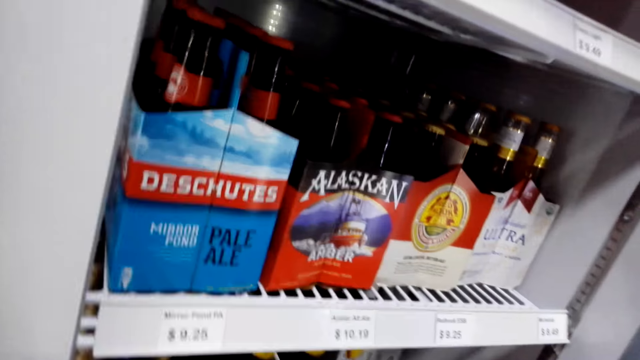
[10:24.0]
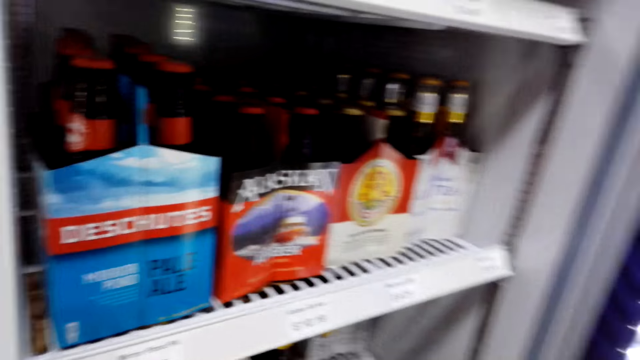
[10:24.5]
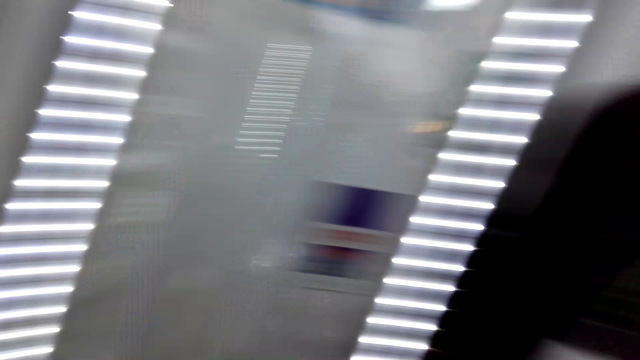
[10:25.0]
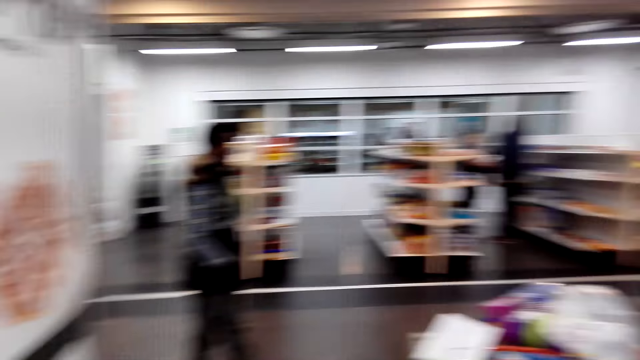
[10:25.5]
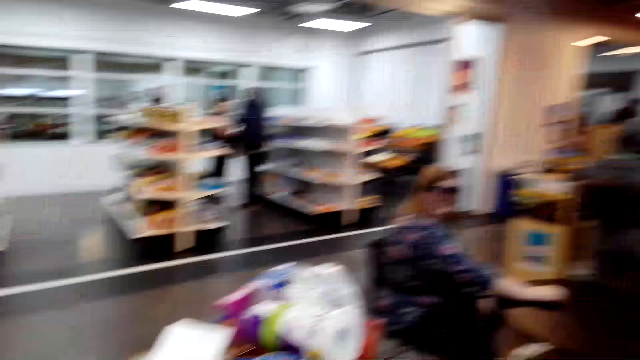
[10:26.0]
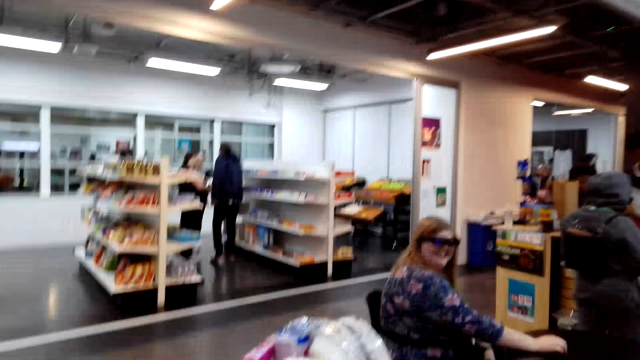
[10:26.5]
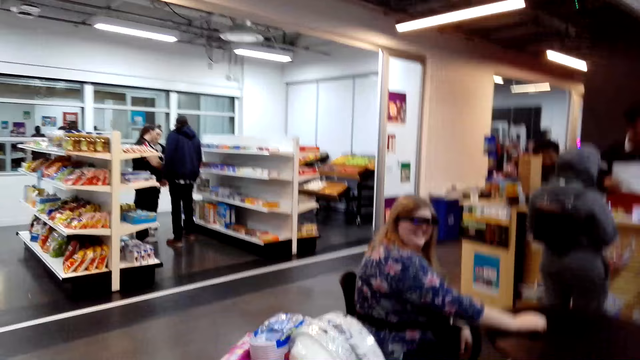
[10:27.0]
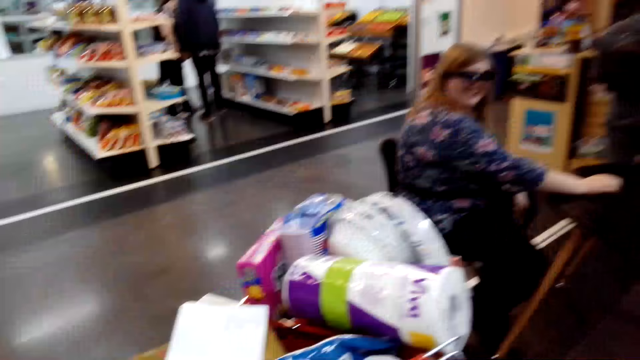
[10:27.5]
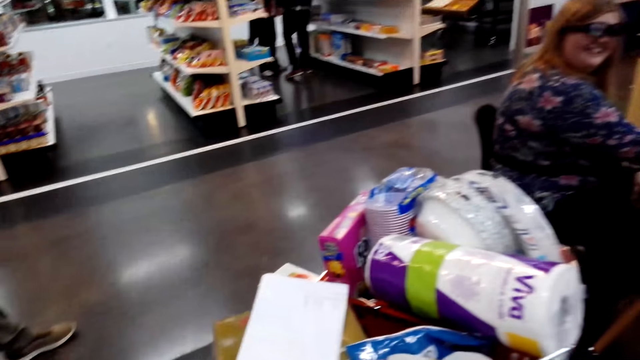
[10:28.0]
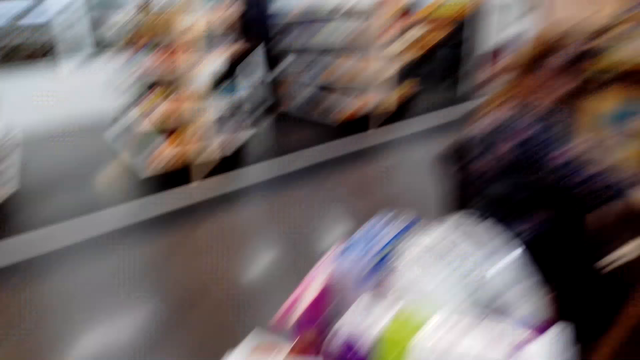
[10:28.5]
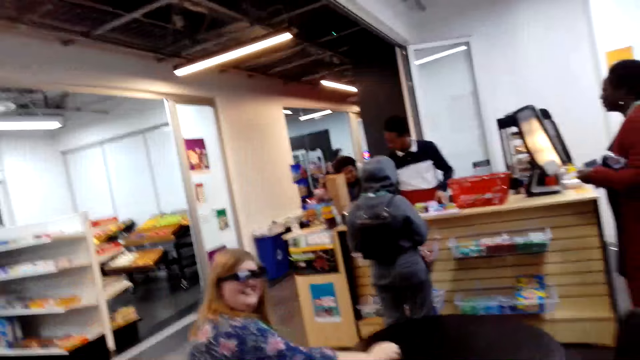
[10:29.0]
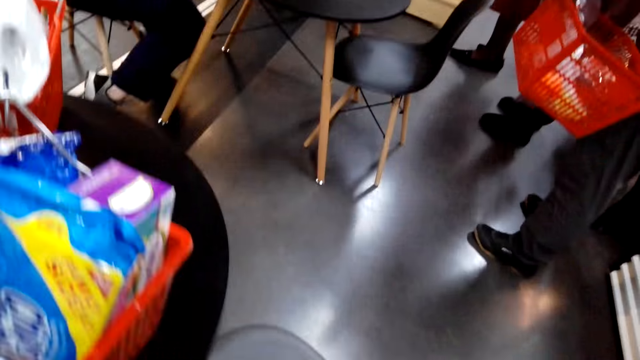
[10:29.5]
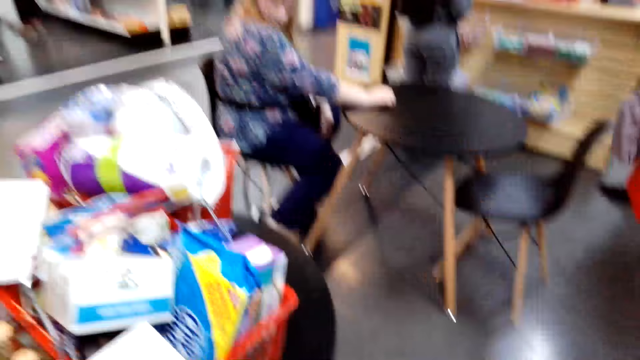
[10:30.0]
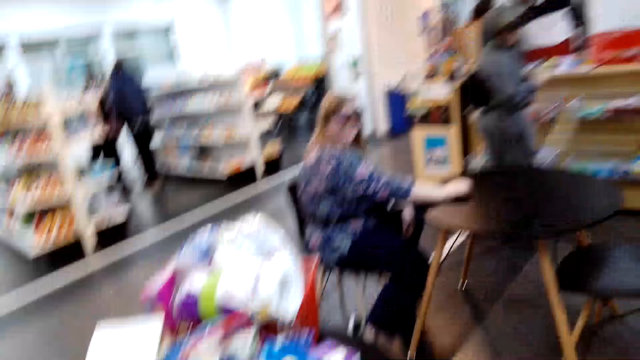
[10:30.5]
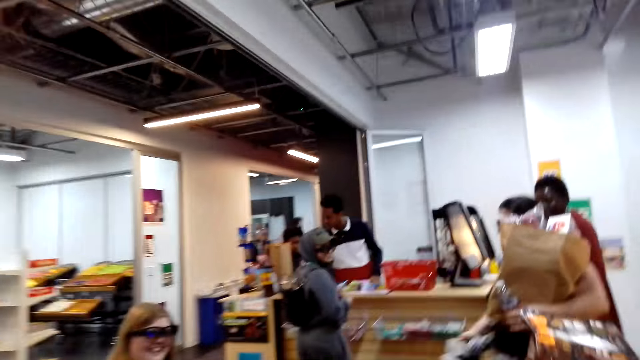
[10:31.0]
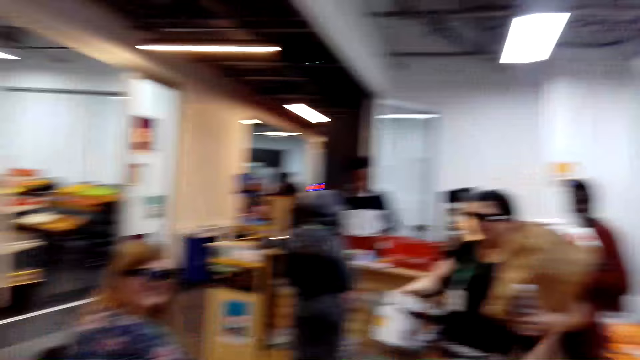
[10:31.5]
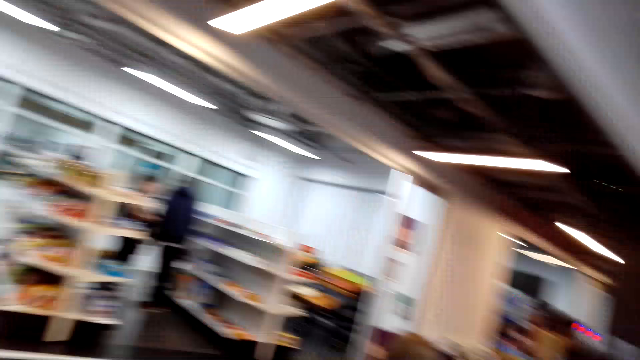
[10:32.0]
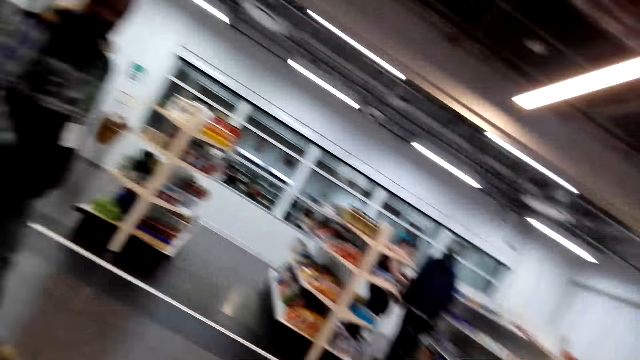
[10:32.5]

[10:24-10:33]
The camera wearer looks around the shop. They turn around. They converse with a woman. They look around the shop.

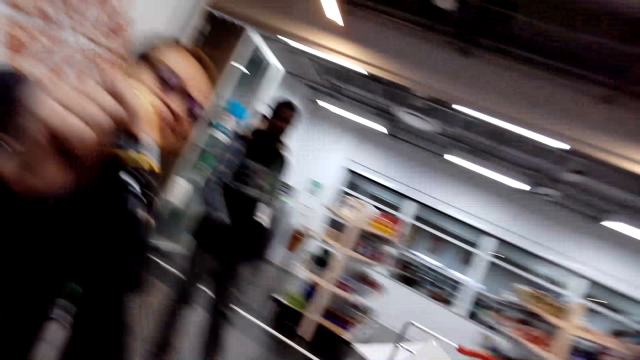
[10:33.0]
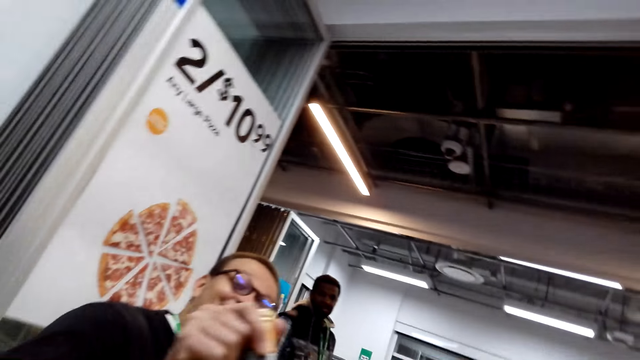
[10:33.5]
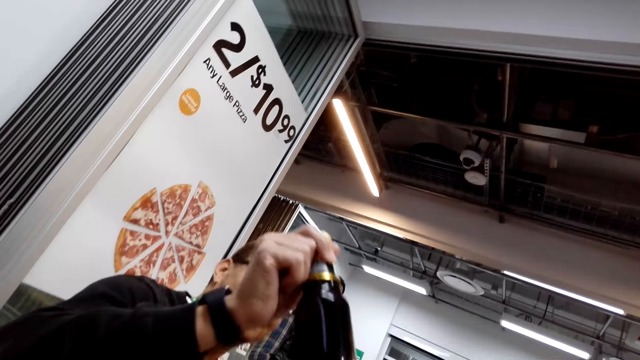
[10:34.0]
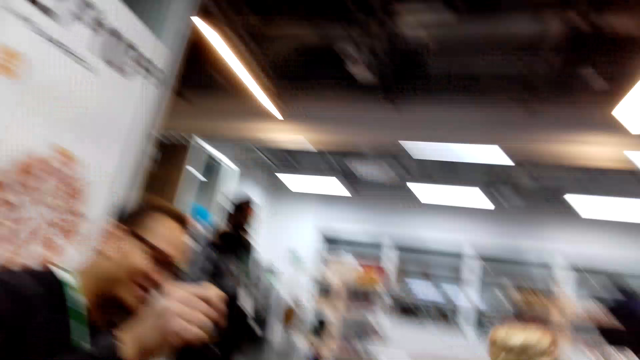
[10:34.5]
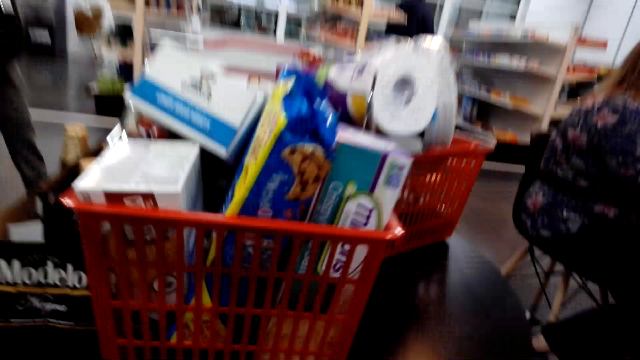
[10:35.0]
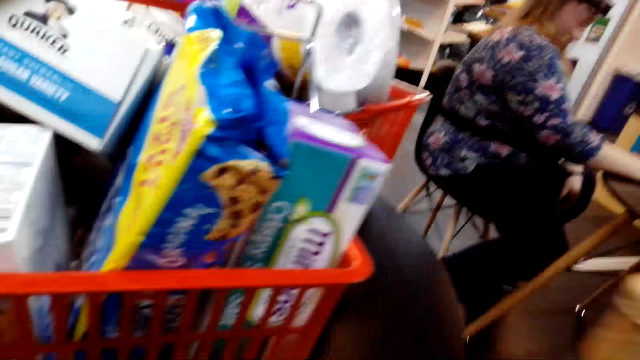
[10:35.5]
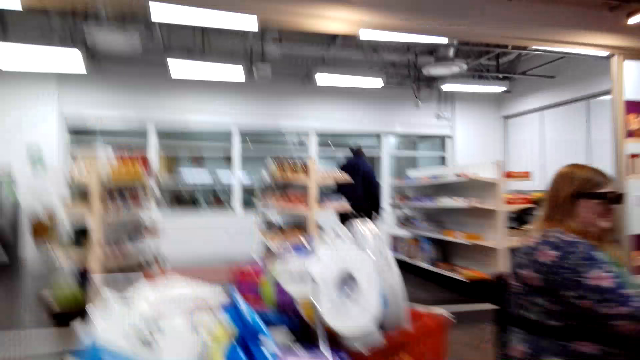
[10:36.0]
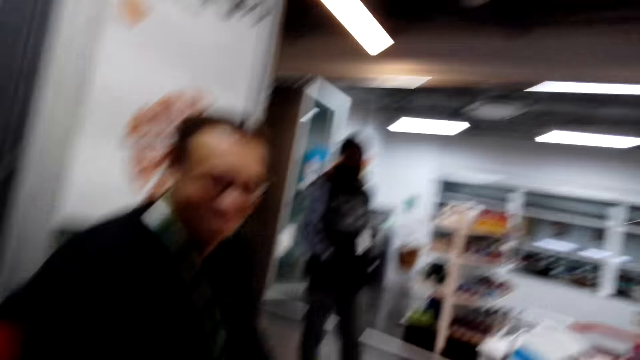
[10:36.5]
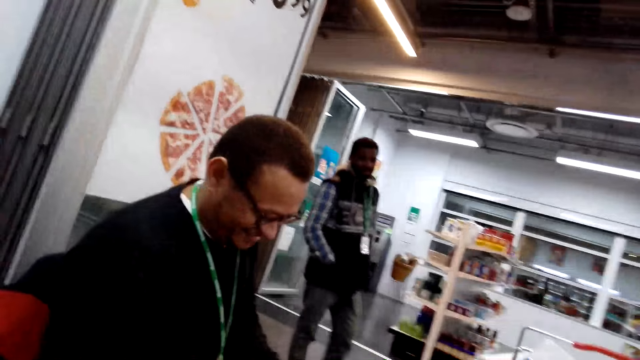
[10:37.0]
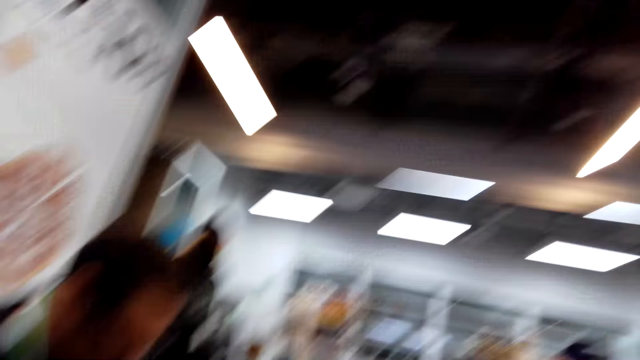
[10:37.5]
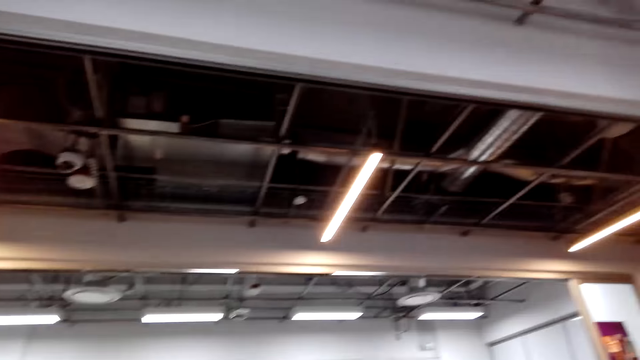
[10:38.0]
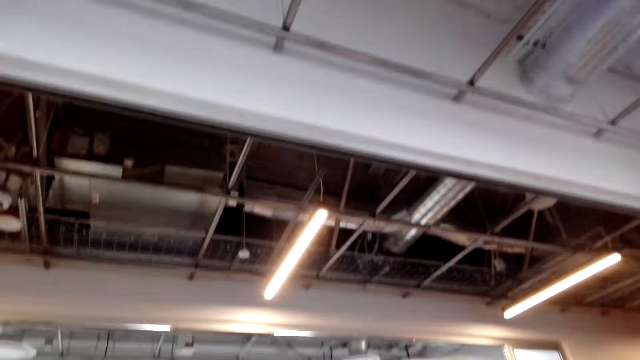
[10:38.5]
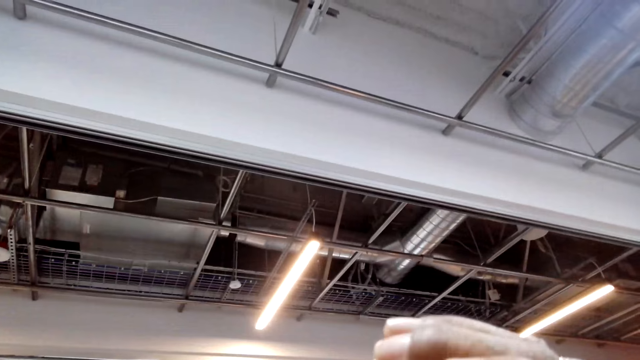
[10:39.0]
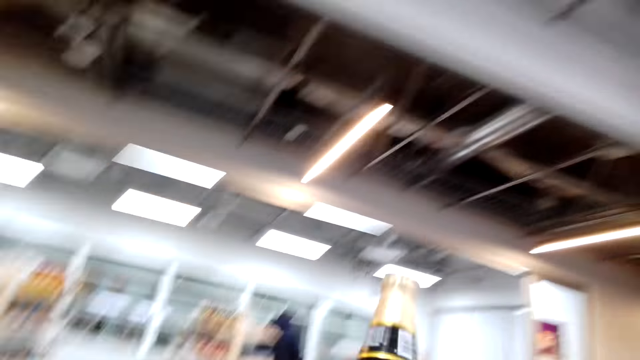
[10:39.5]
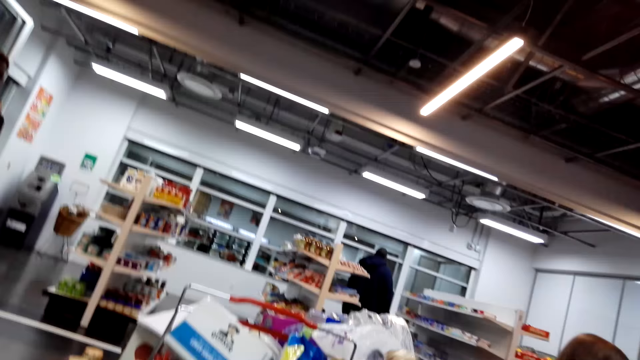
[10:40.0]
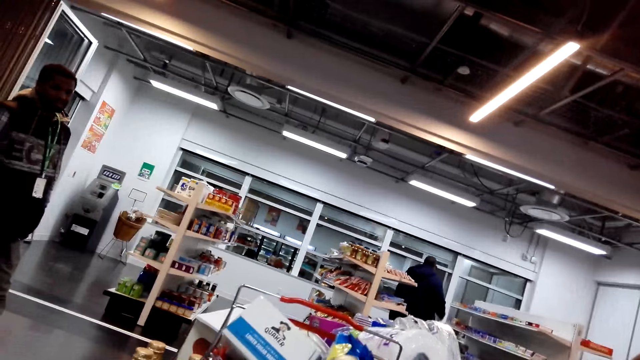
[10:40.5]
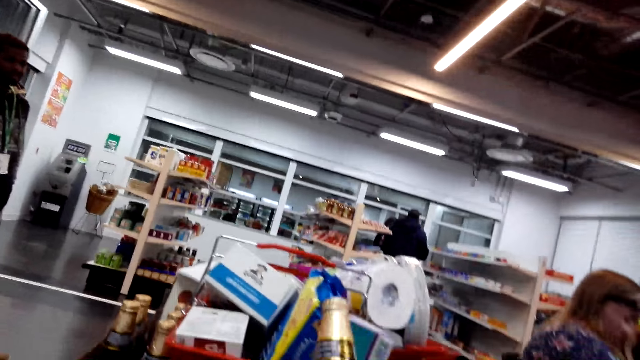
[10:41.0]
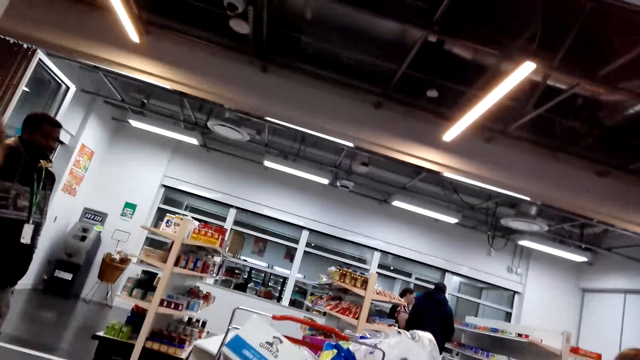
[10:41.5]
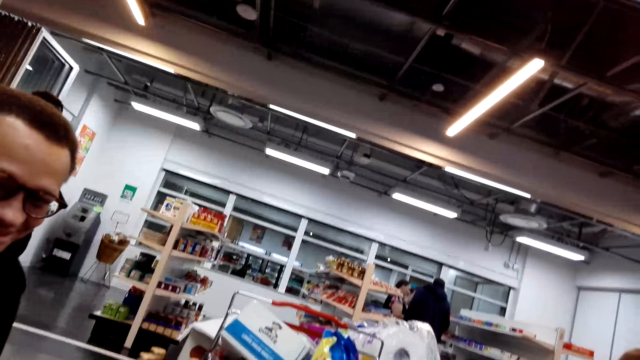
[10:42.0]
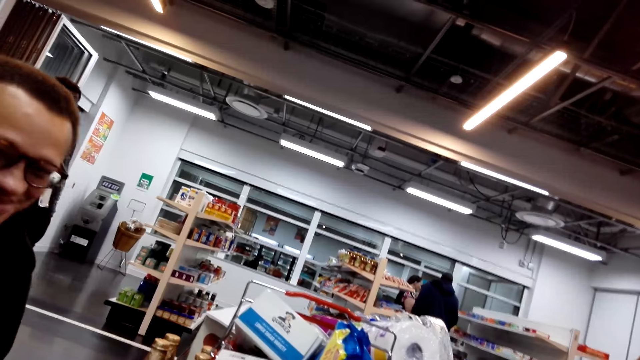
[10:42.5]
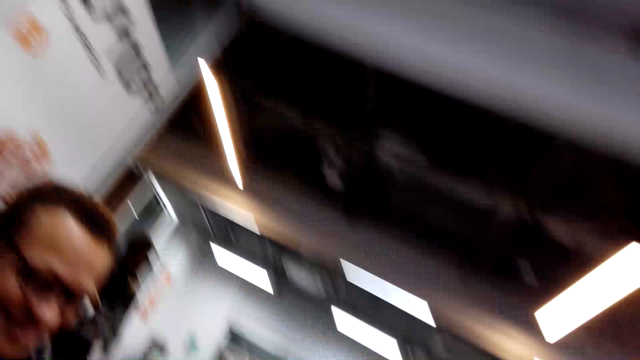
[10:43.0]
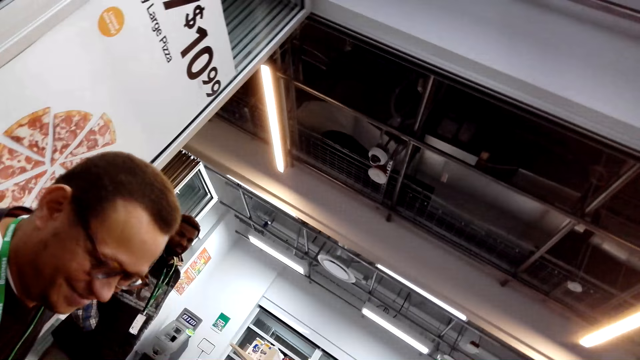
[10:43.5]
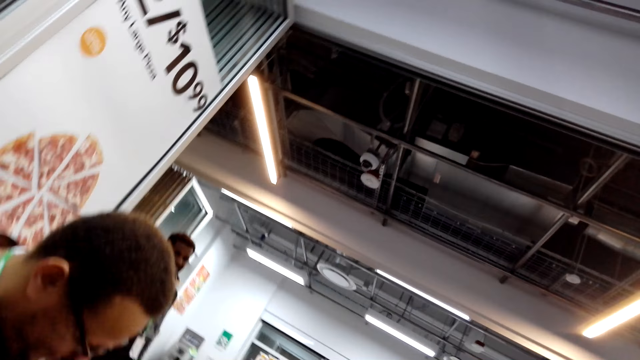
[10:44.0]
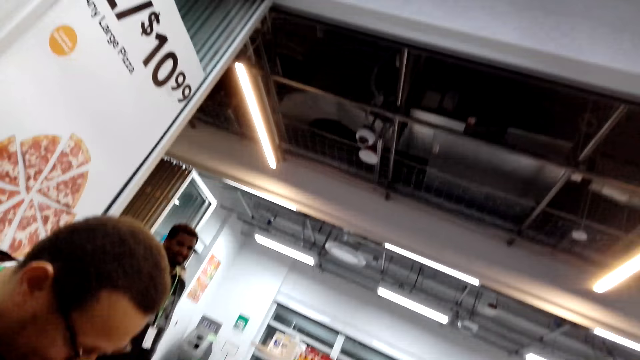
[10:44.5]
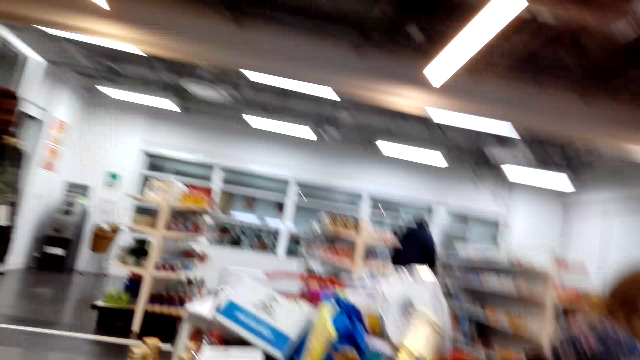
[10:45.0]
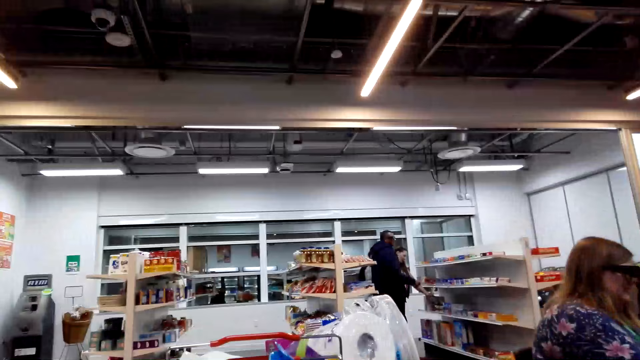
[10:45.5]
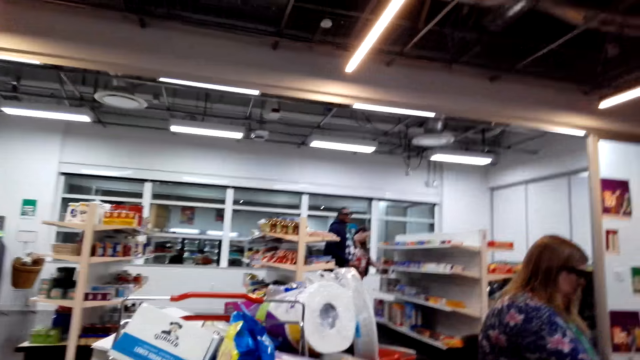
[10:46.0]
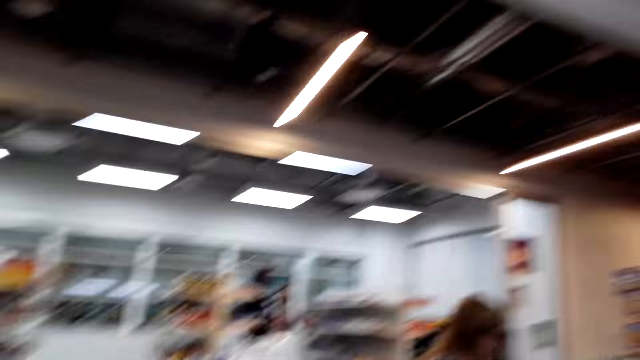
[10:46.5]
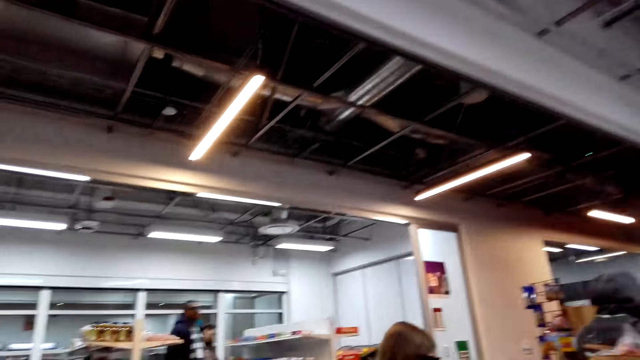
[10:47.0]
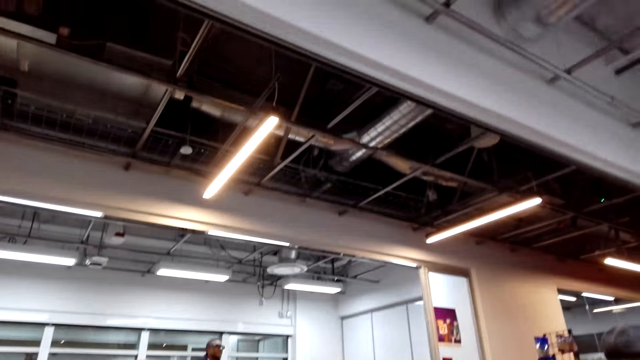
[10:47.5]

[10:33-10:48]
The man holds a beer. The camera wearer cheers to the beers with the man. They hold wine bottles and look around the shop. They sit on a chair and look around the shop. The man stands in the shop. The camera wearer puts the wine bottles in a basket. They drink the beer. They converse with the man. A man speaks to the camera wearer. The camera wearer laughs. The woman sits on a chair. The camera wearer looks around the shop.
